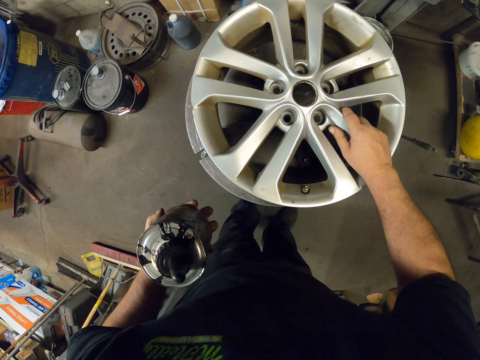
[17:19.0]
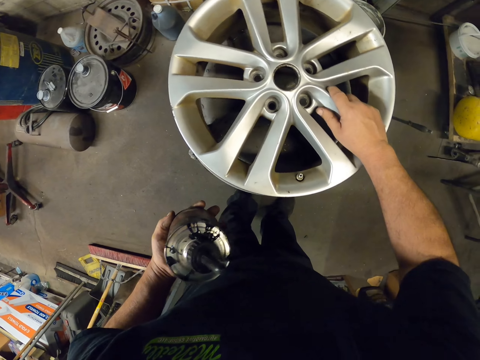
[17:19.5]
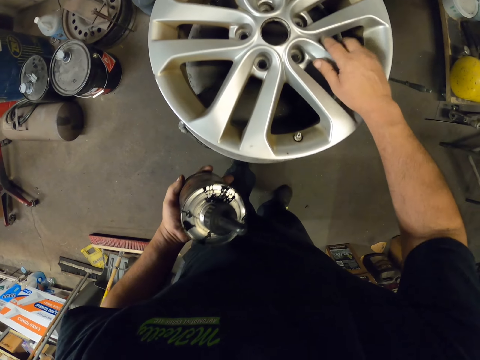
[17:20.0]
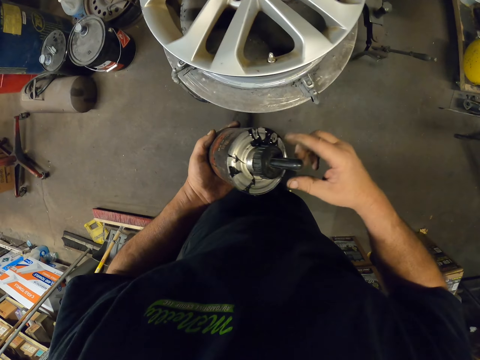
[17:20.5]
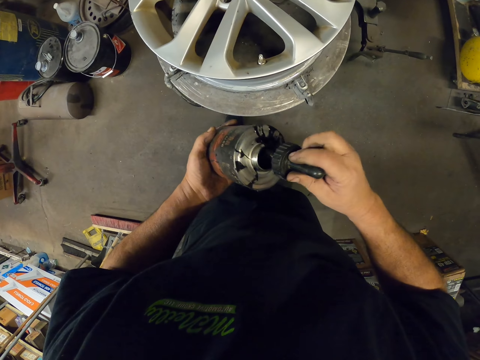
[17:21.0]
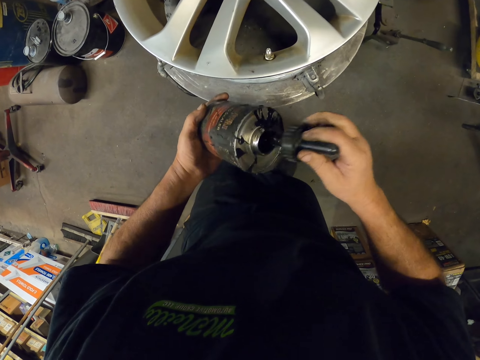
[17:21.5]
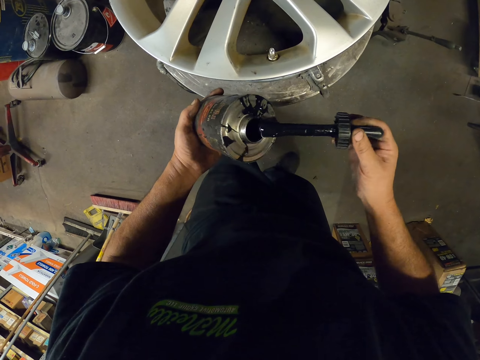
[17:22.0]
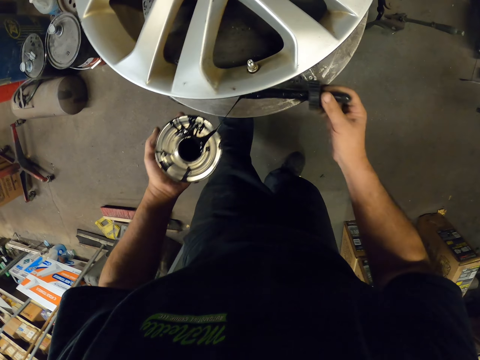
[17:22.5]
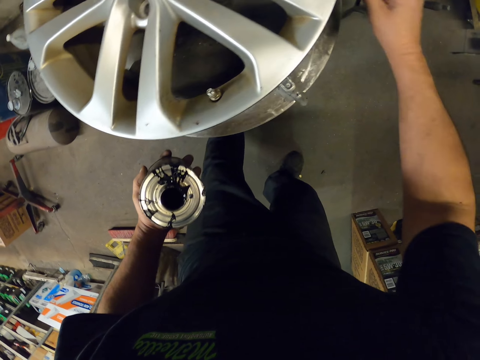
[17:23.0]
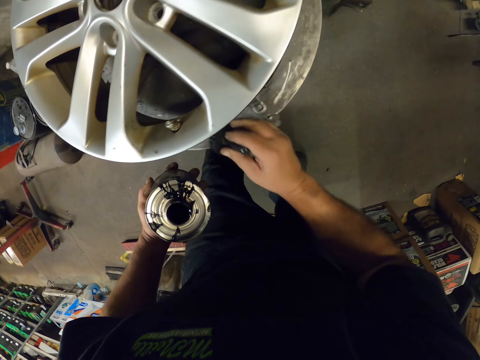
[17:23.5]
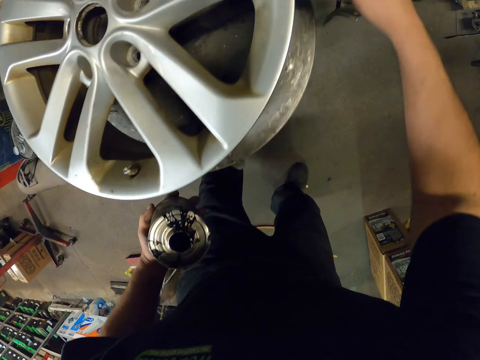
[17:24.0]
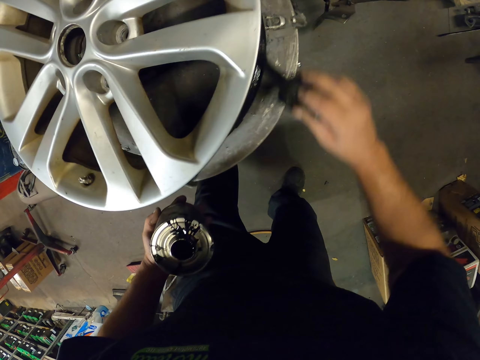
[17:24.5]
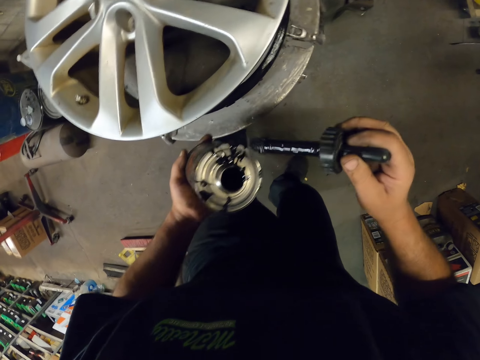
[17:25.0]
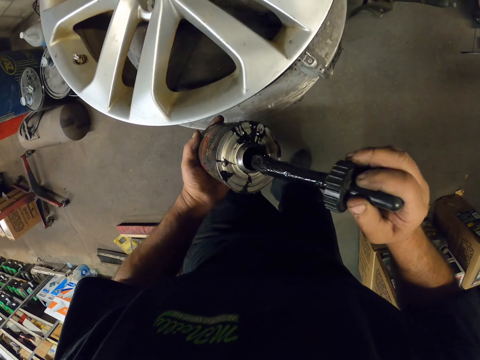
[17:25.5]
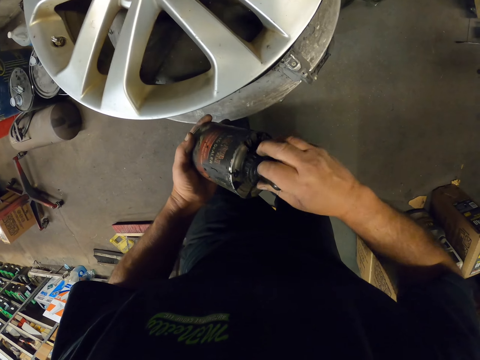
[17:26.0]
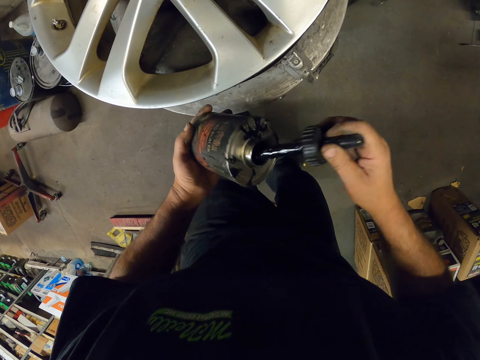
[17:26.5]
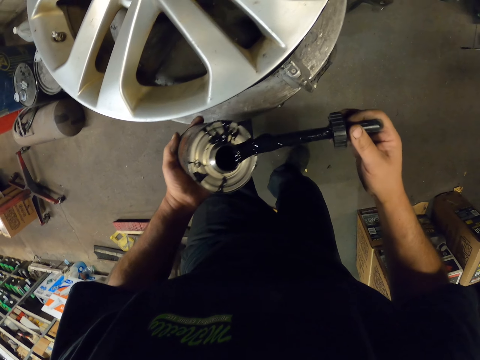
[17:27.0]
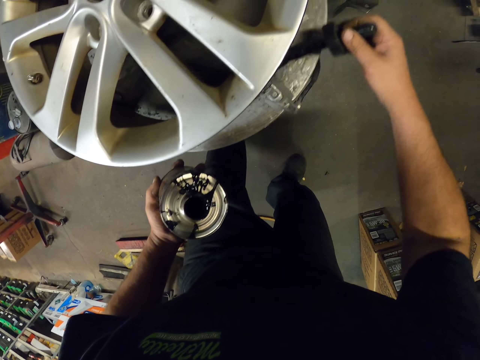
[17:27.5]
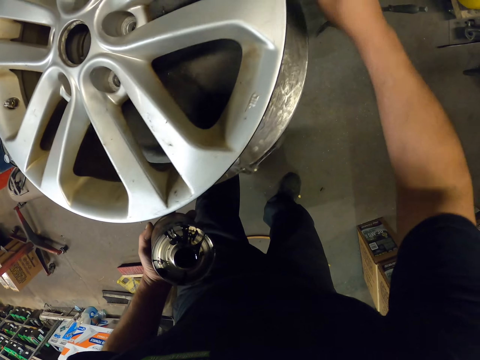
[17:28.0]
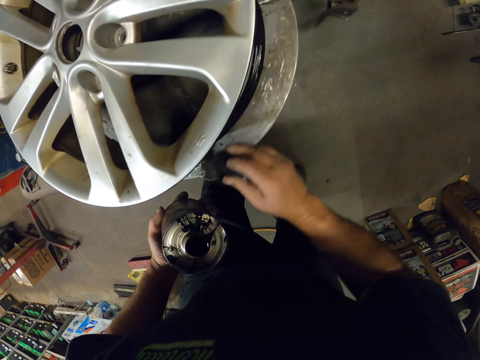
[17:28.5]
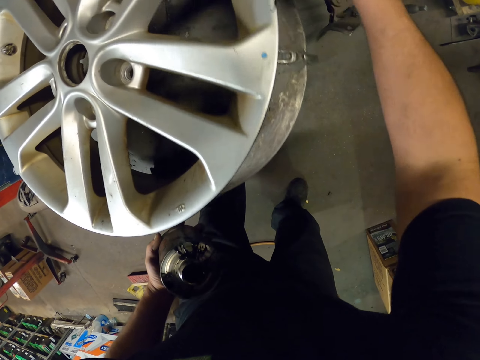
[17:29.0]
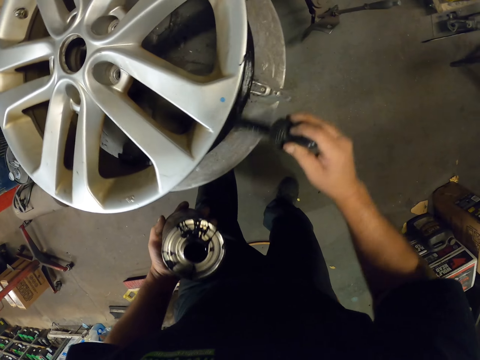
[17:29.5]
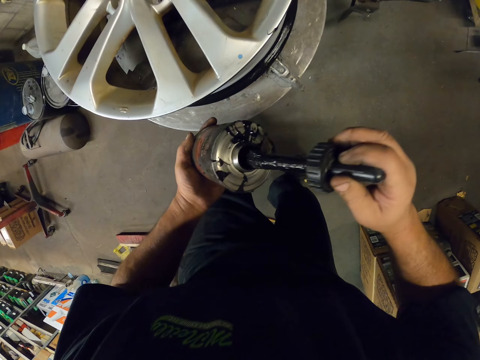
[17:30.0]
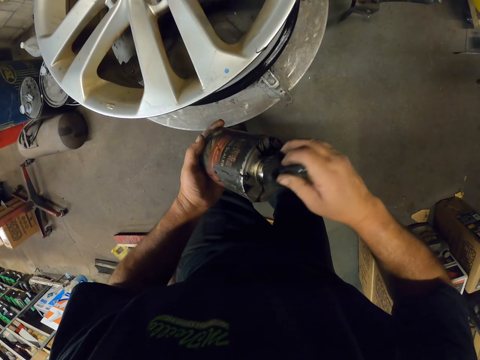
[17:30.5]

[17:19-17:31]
The camera wearer applies oil on the rim.

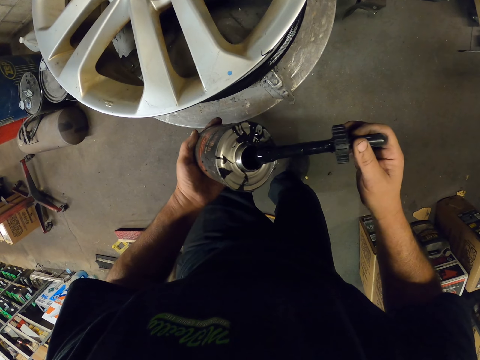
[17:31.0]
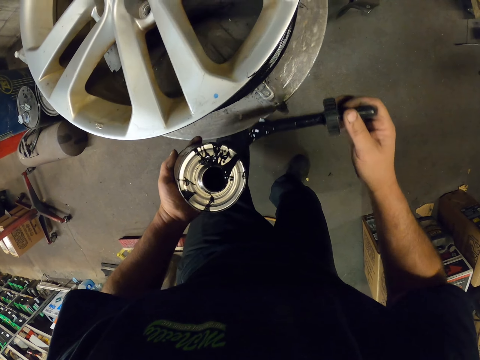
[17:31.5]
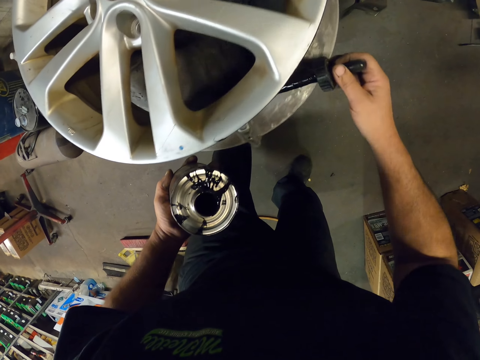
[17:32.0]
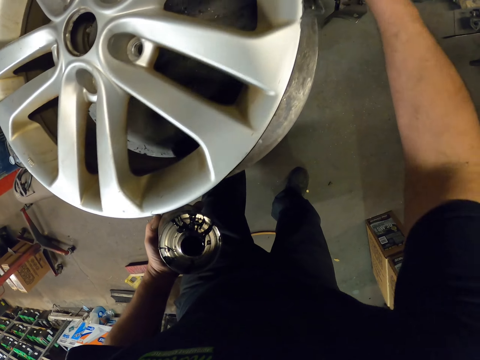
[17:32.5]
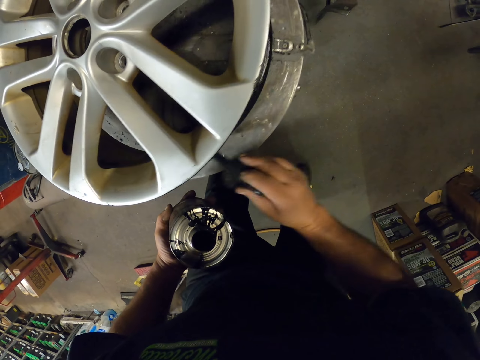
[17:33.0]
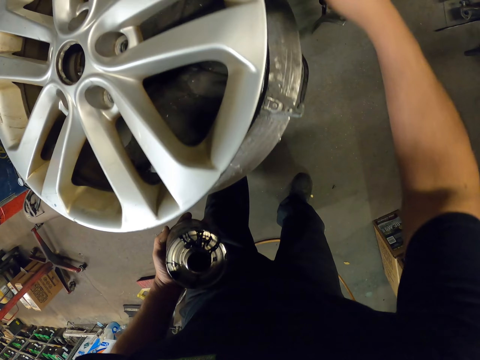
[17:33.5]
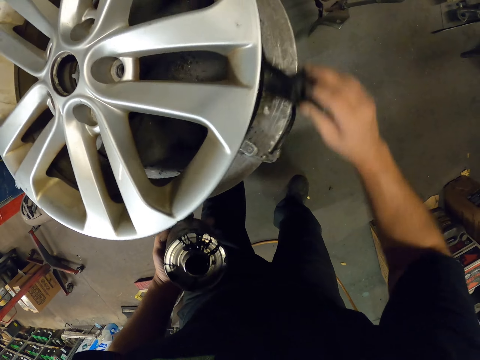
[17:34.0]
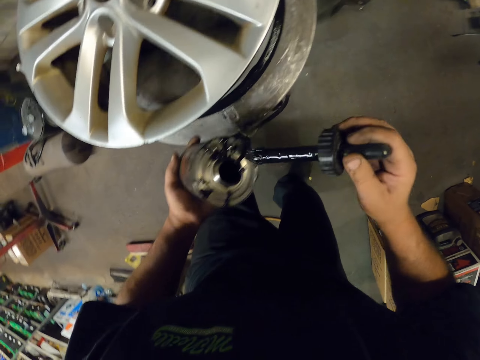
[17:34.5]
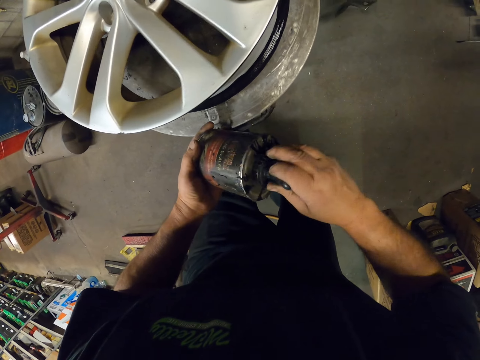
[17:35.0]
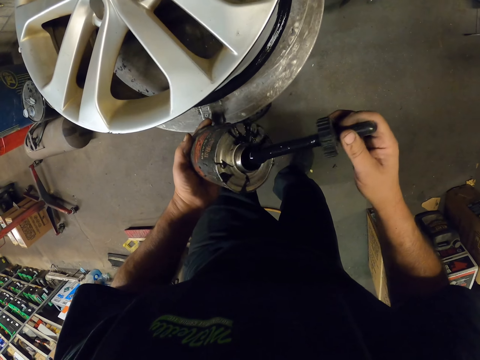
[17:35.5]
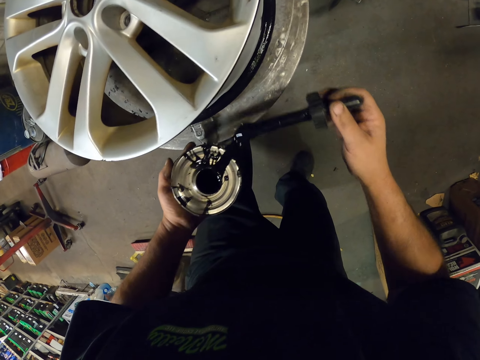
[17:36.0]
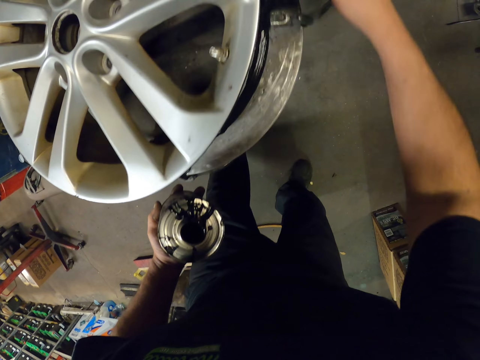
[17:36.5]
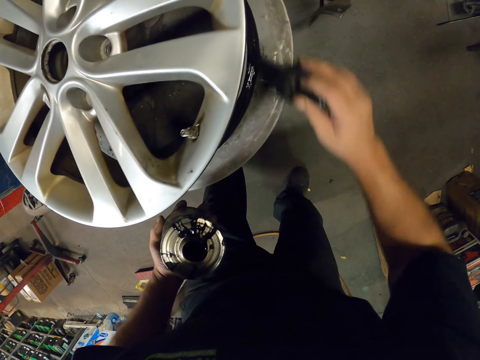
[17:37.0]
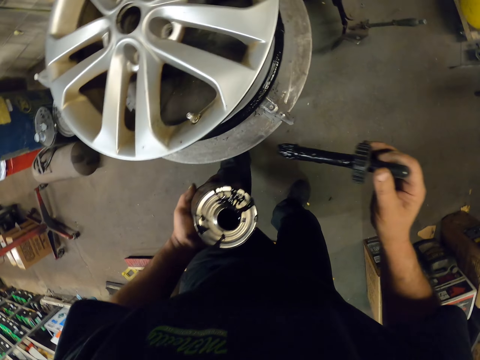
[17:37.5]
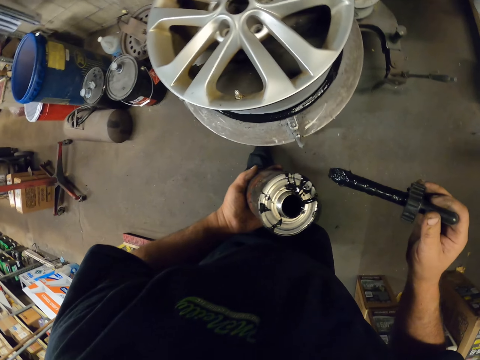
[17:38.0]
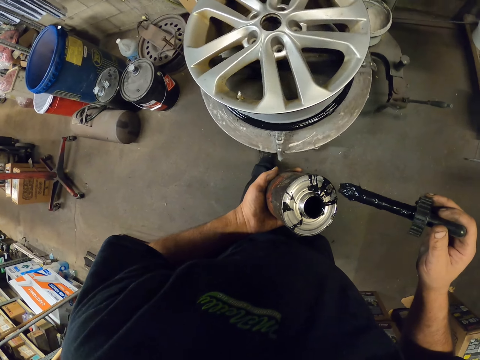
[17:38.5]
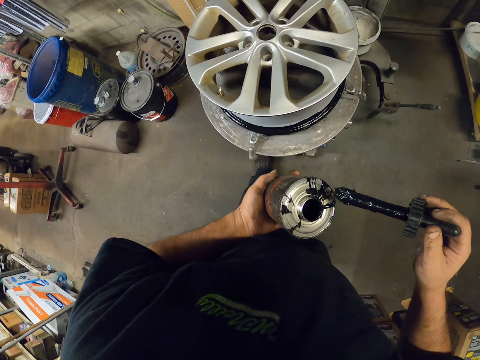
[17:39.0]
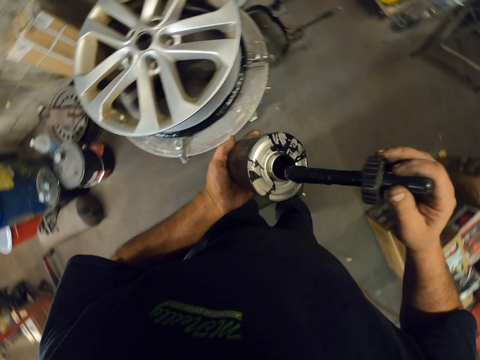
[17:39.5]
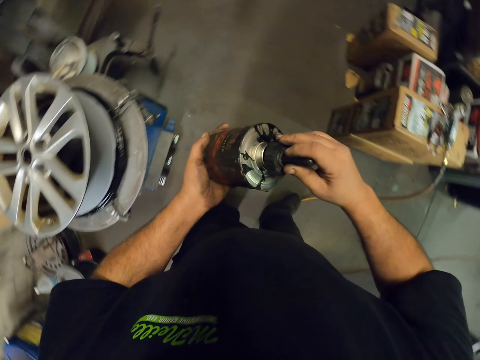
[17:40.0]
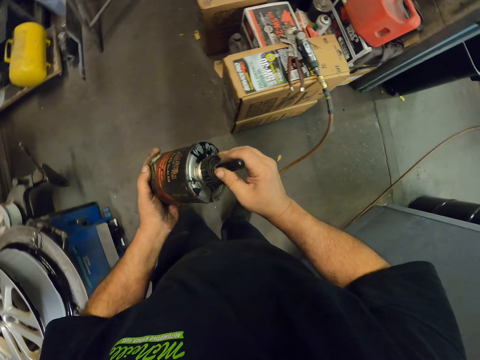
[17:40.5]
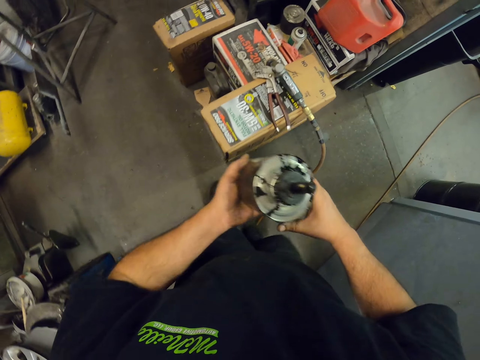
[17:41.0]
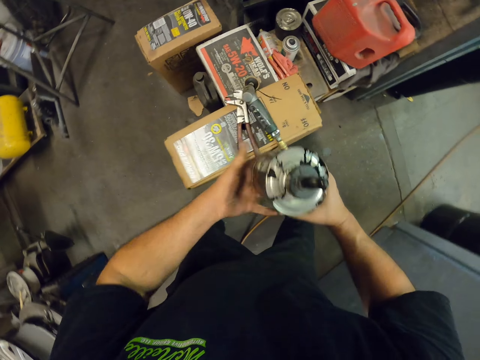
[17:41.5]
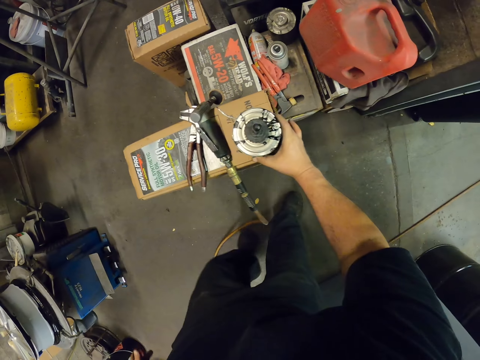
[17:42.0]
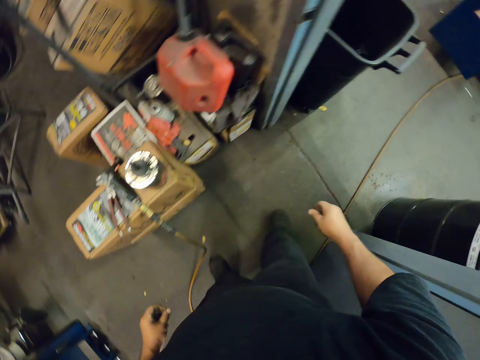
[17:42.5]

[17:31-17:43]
The camera wearer closes the oil can. They place the oil can on the box and walk out of the office.
